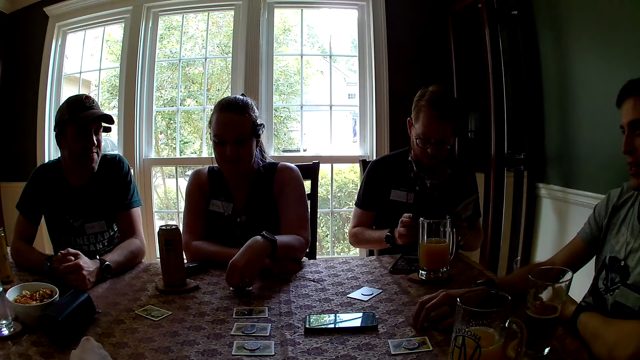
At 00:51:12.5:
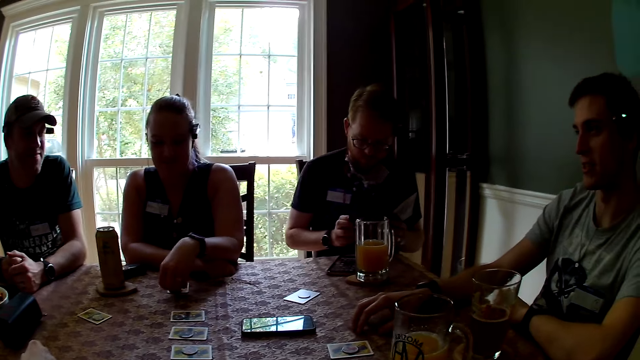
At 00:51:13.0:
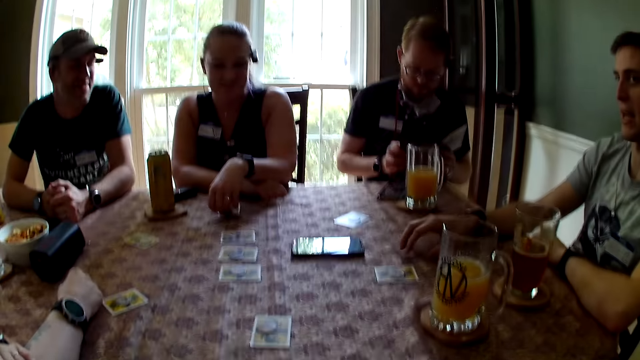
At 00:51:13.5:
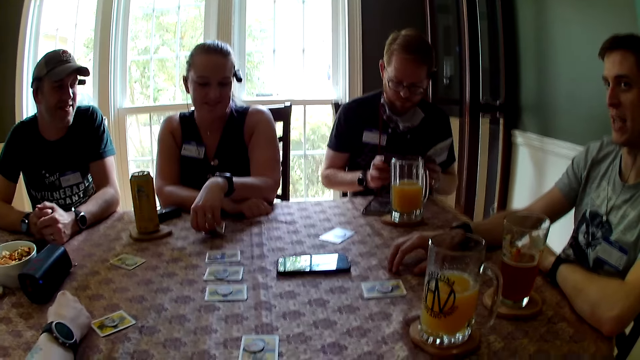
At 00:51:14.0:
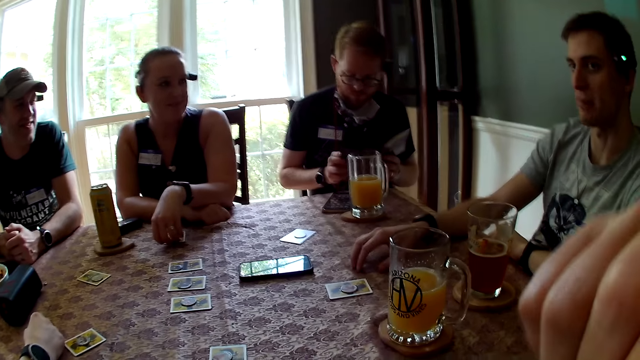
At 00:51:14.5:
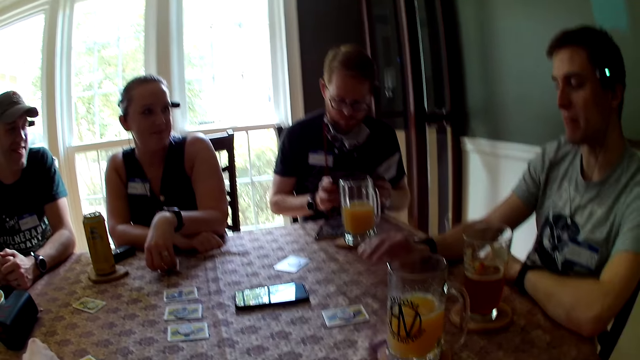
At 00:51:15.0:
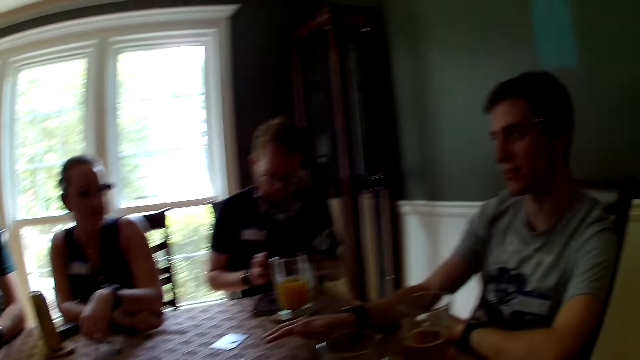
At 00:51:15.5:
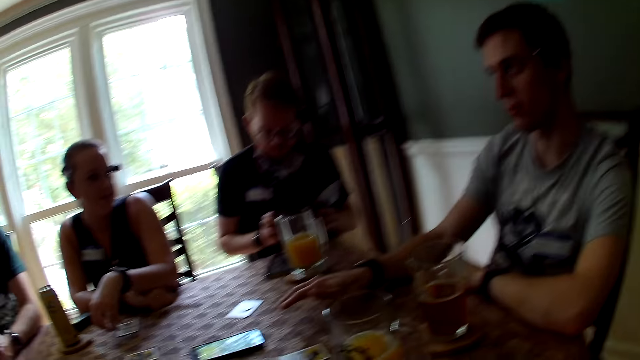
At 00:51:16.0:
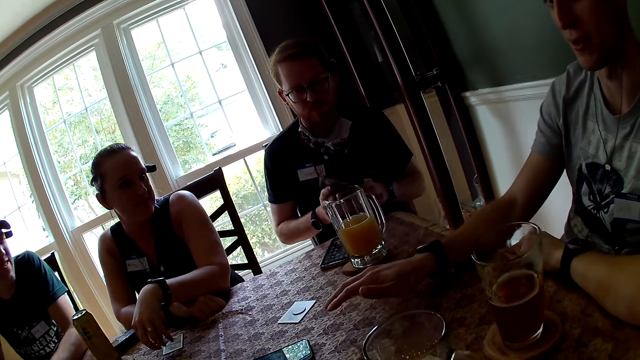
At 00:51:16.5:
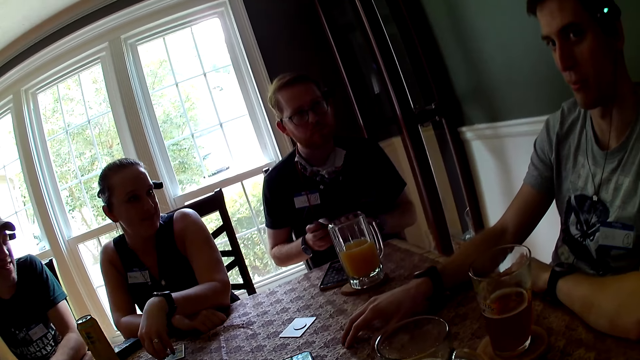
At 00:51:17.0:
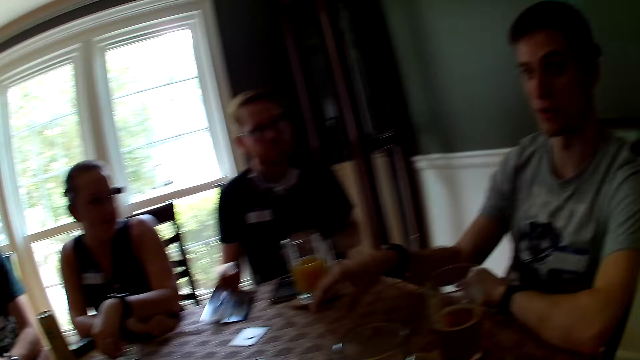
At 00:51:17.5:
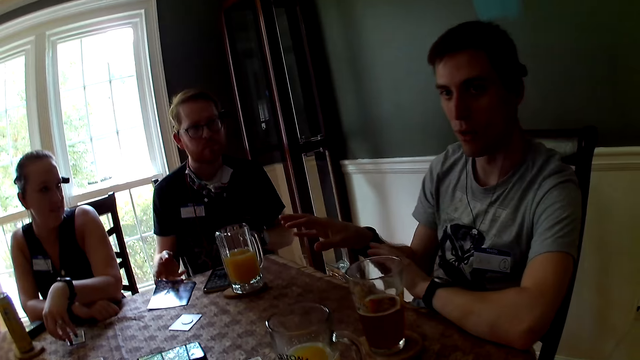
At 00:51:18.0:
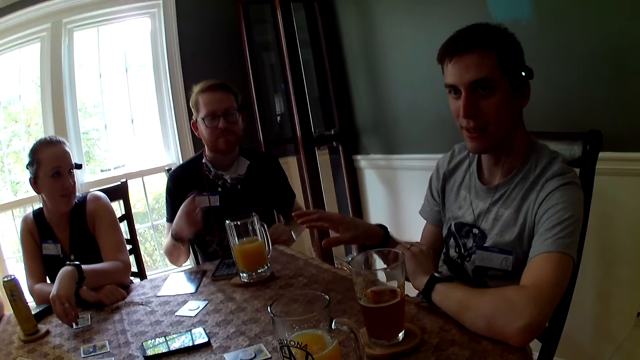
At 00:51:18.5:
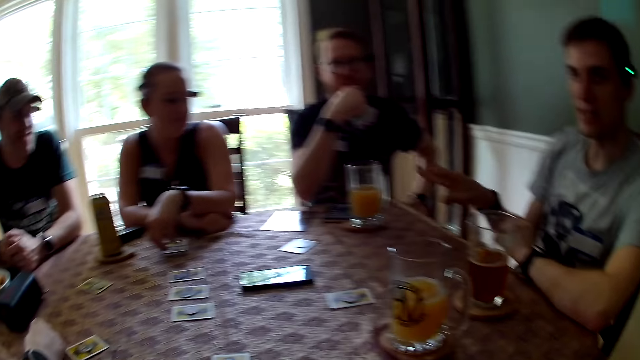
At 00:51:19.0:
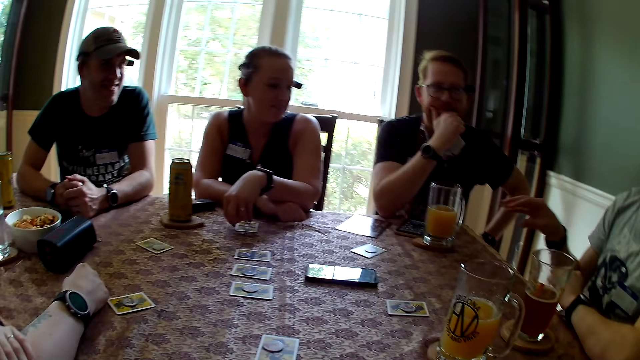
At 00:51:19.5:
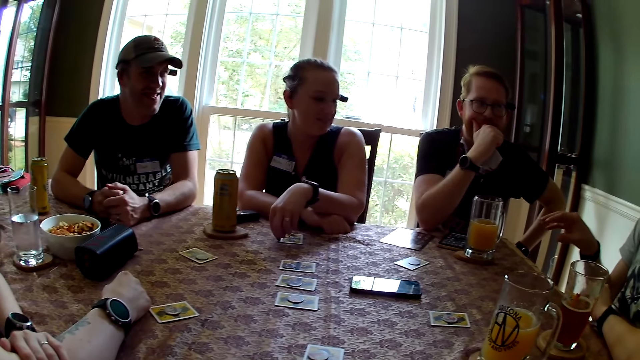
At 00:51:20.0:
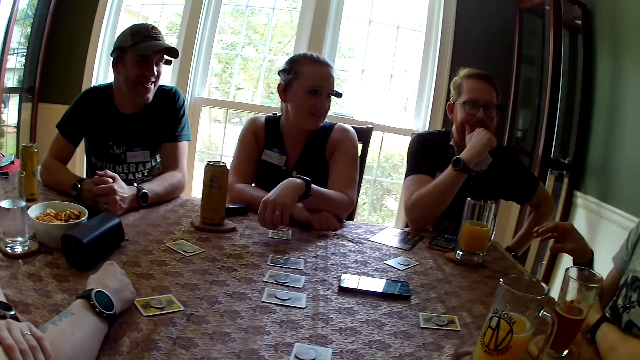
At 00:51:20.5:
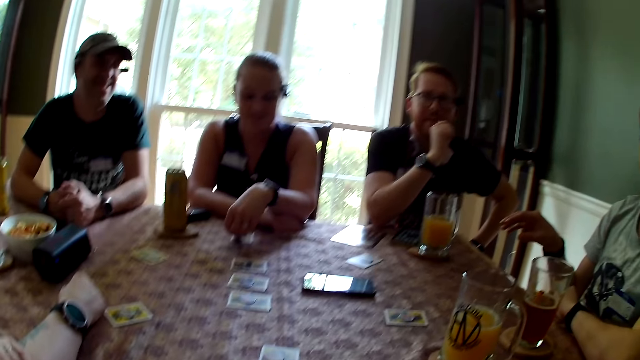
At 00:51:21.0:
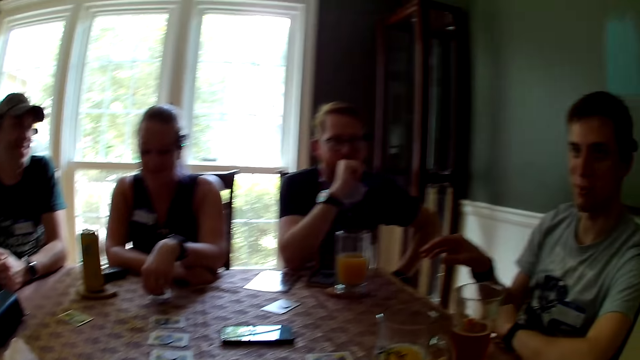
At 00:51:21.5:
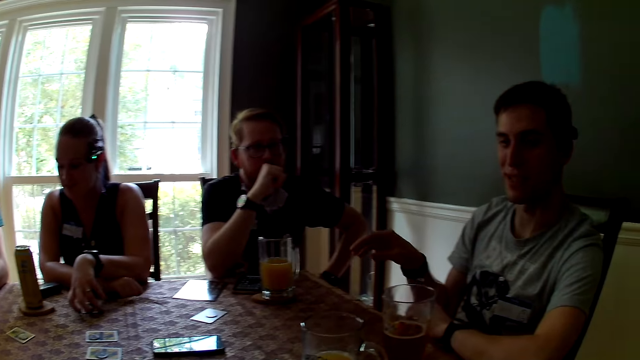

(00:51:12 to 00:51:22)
The camera wearer lifts the hand up. A man flaps the hand. The man closes the rulebook with his left hand. He drops the rulebook on the table with his right hand, and drops his right hand on the table.

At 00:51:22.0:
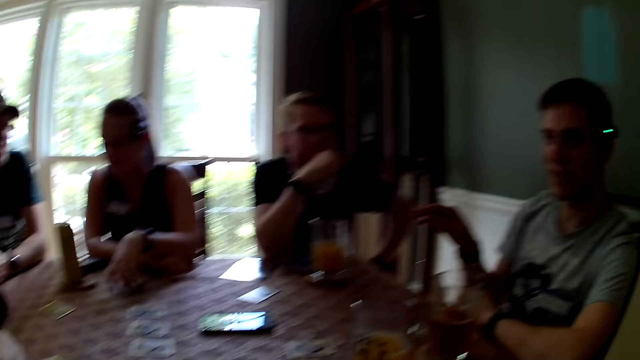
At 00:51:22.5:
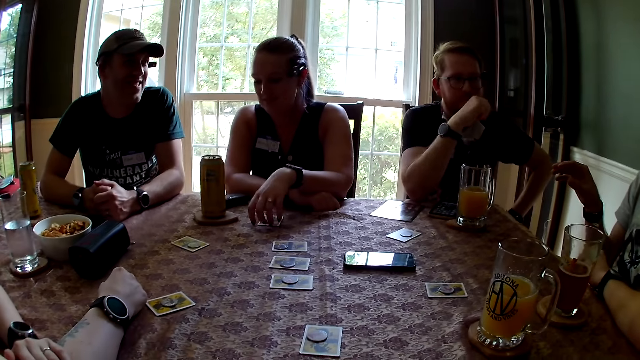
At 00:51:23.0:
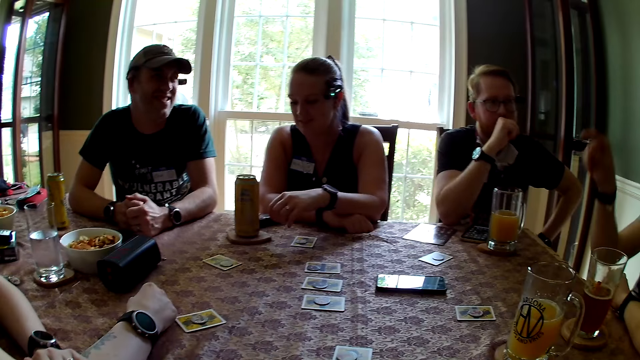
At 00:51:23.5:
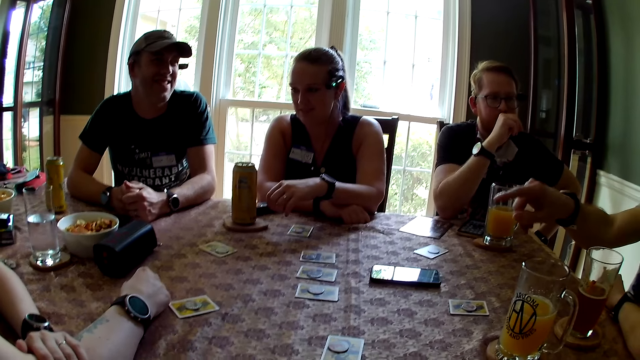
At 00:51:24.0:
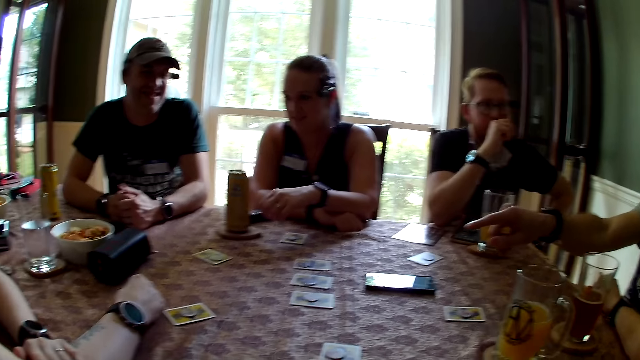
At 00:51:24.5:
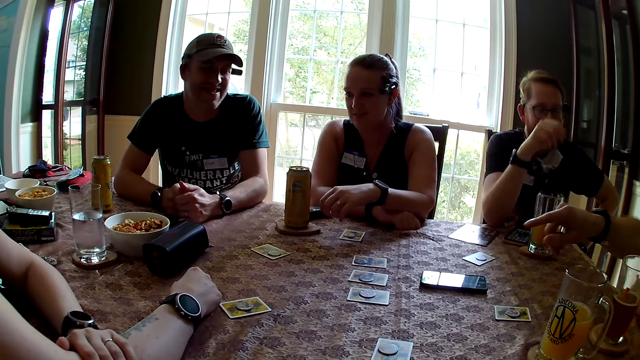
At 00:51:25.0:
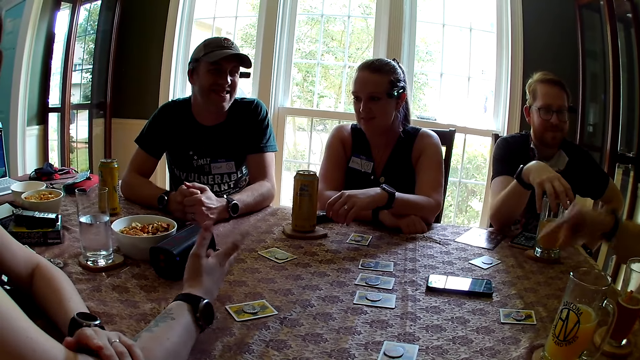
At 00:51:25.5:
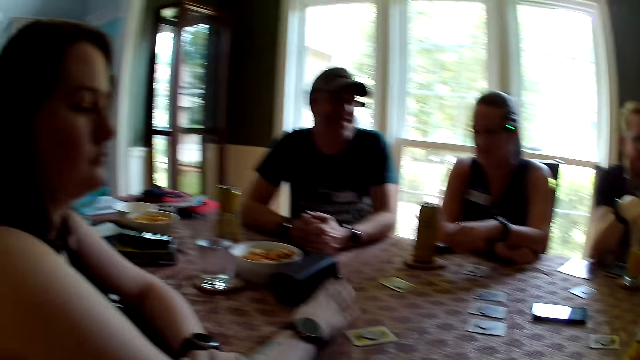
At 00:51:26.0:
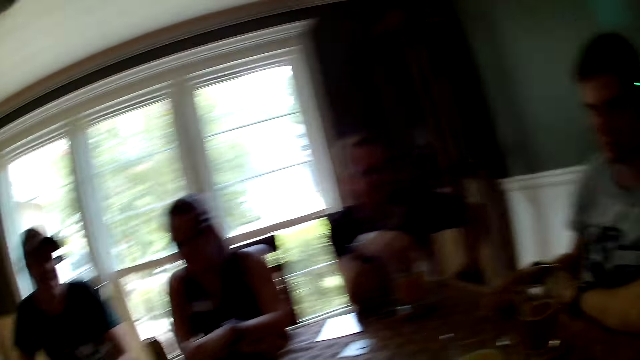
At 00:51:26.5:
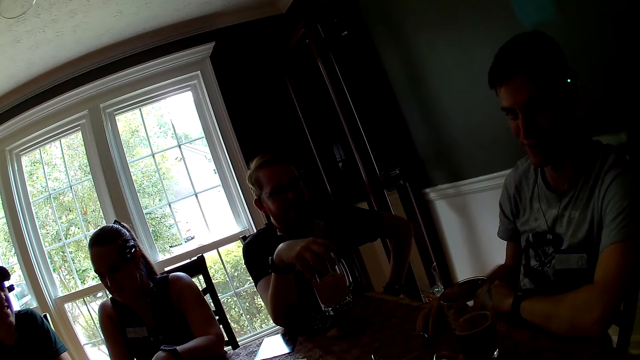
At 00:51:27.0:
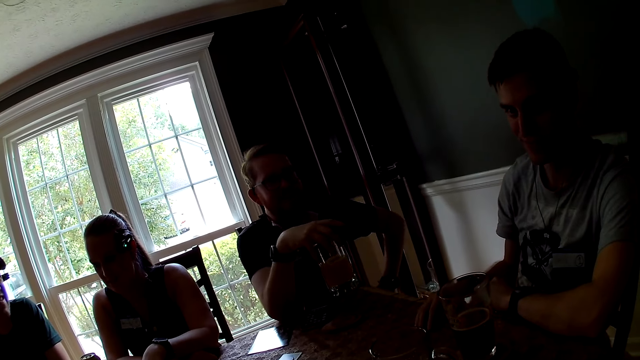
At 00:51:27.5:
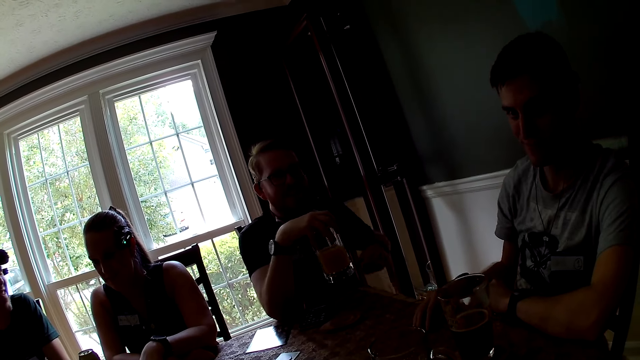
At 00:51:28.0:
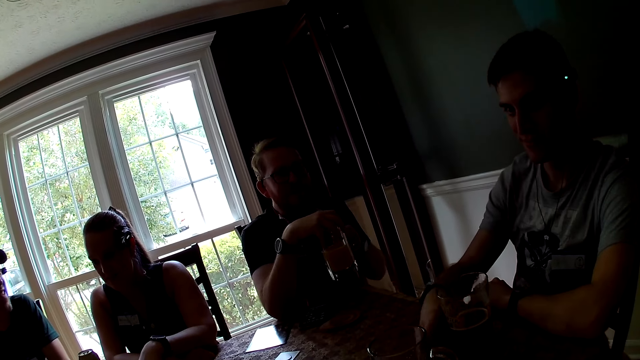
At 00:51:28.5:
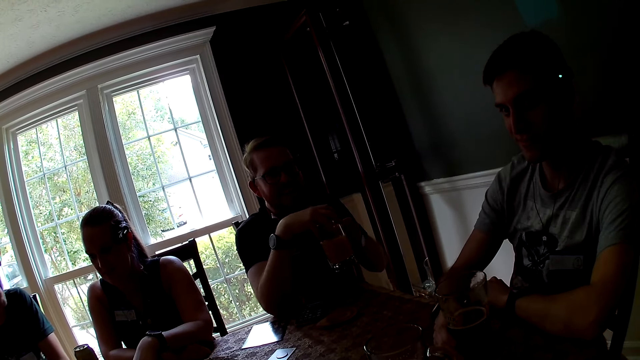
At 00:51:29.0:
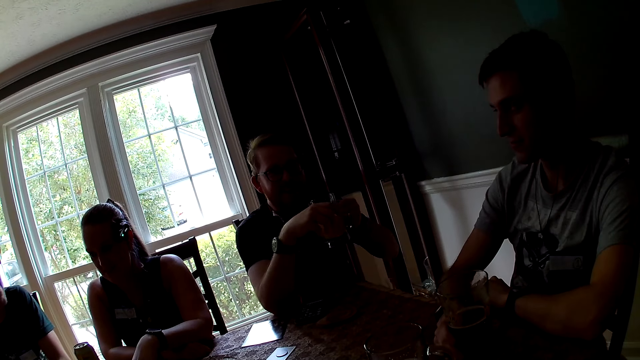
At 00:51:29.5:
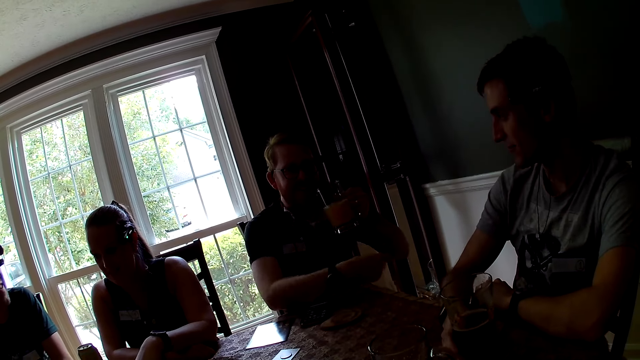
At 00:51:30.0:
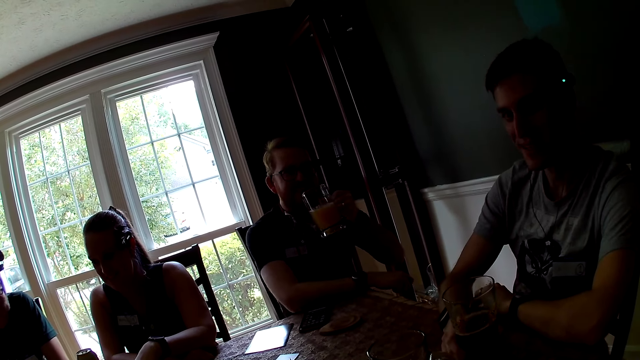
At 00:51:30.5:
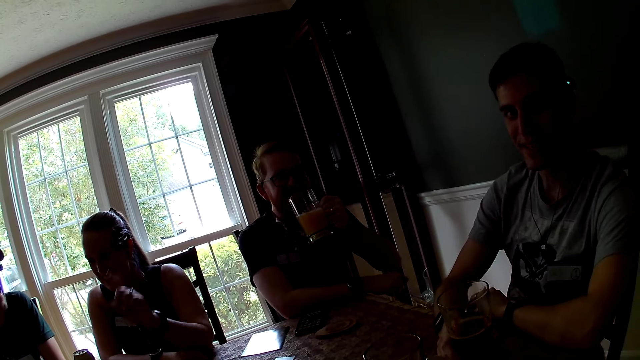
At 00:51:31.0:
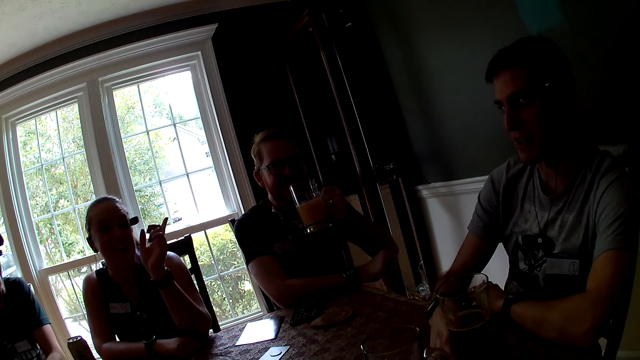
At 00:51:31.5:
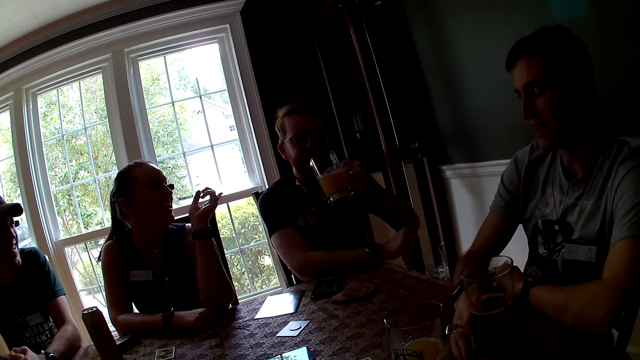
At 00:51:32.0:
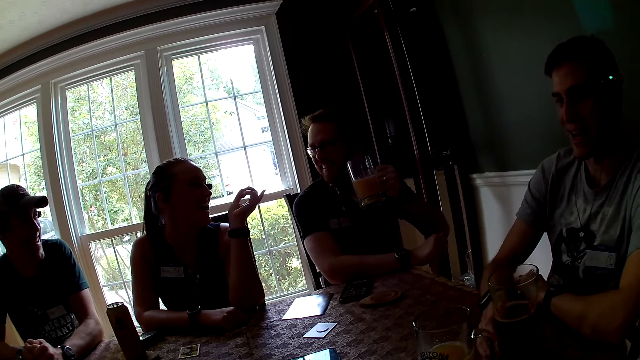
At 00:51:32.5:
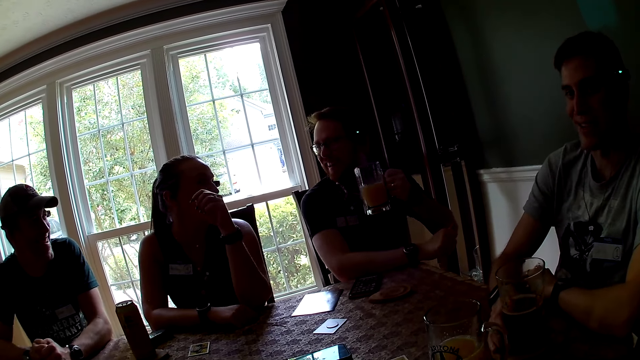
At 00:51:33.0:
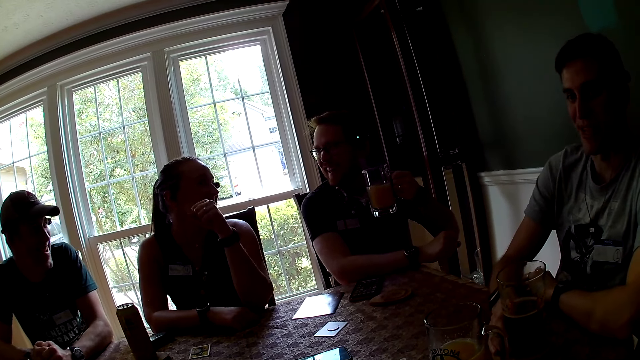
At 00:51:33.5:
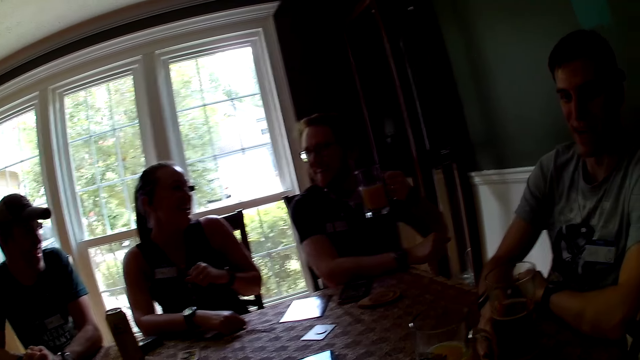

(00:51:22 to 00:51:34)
A man points at a woman with his right hand. The woman gestures with her right hand. Another man picks up the glass of juice from his coaster with his right hand. He collects the glass of juice from his right hand with his left hand. The first man holds the glass of beer on his coaster with his right hand. Another woman gestures with her left hand.
